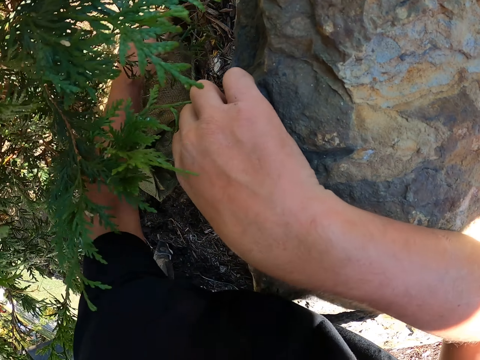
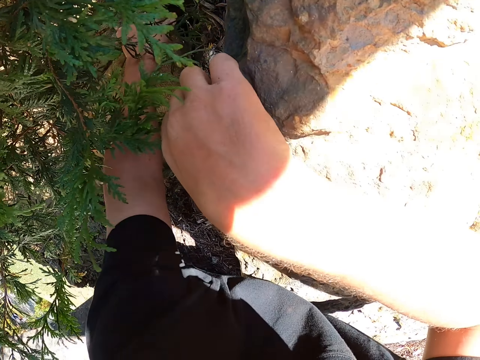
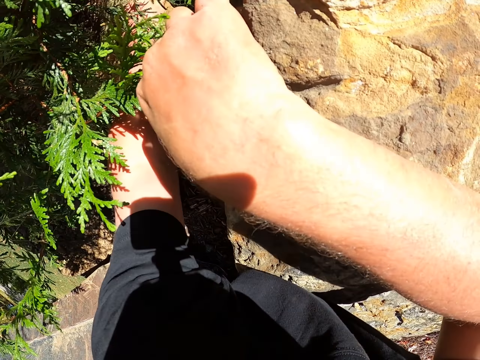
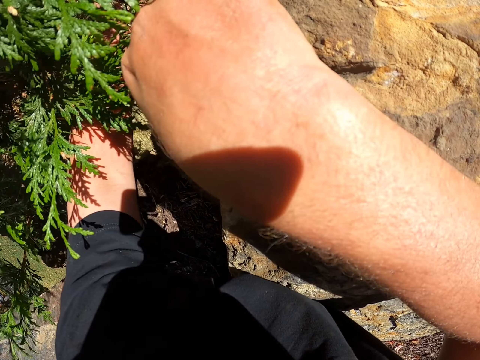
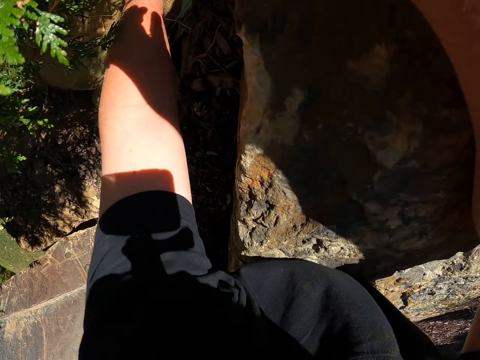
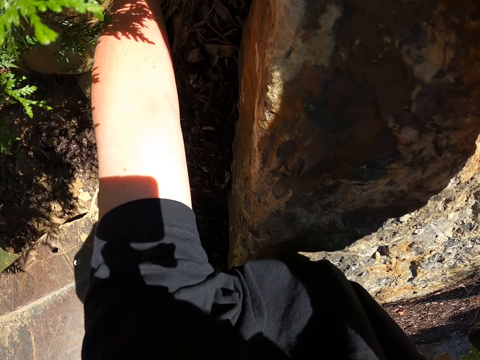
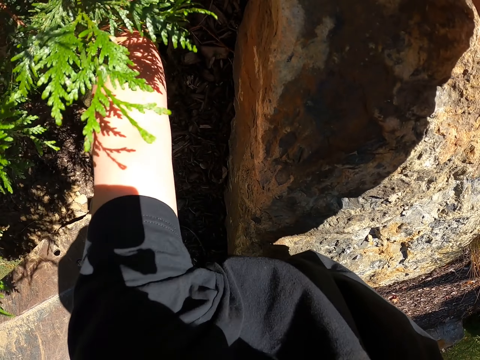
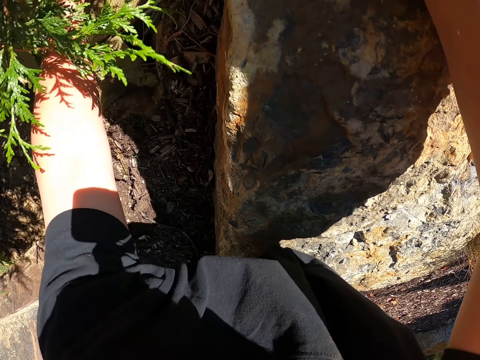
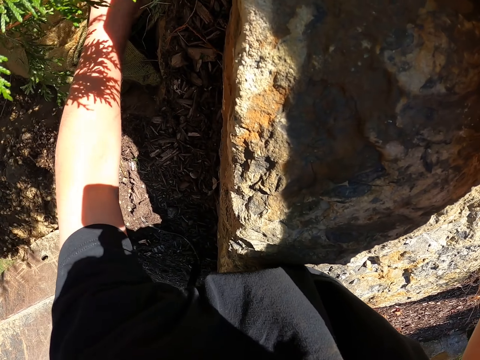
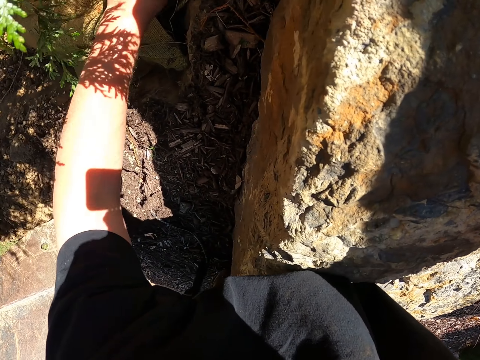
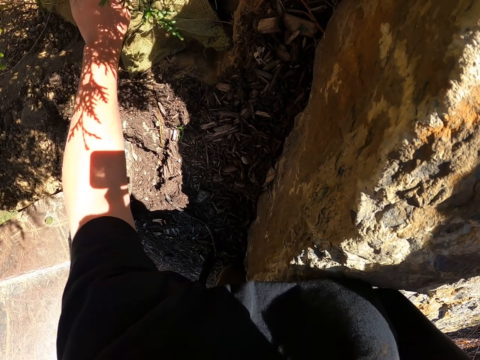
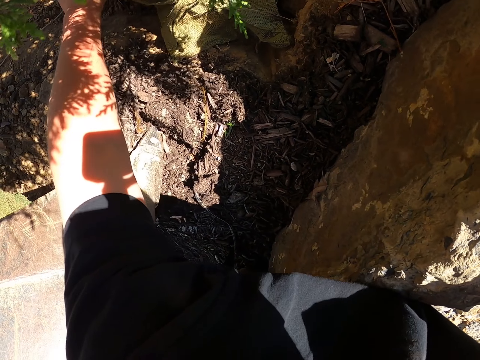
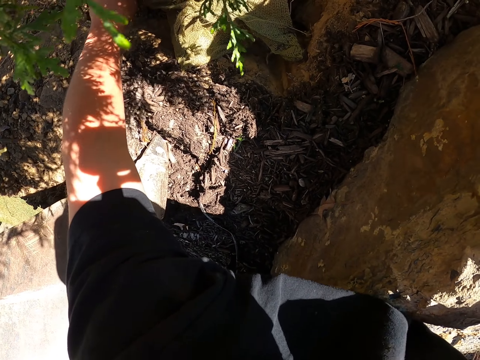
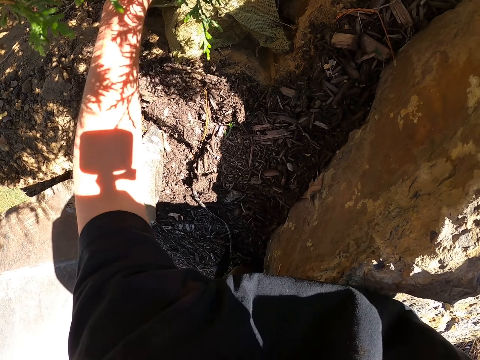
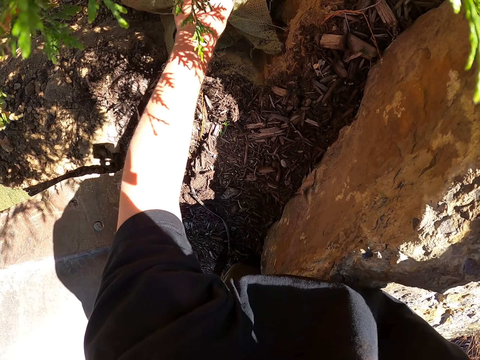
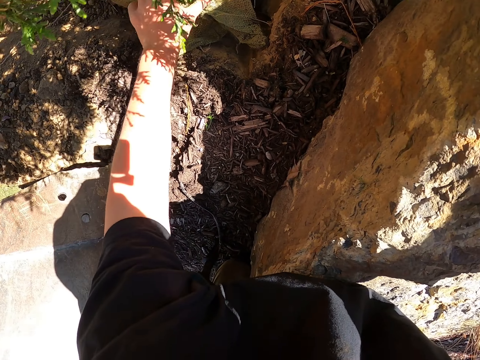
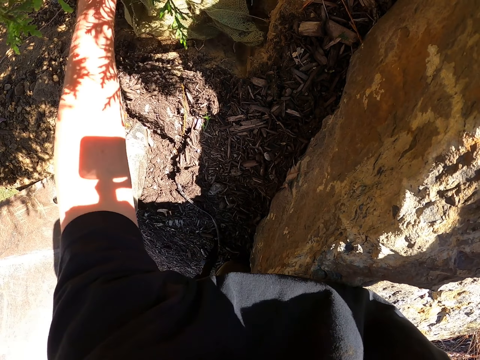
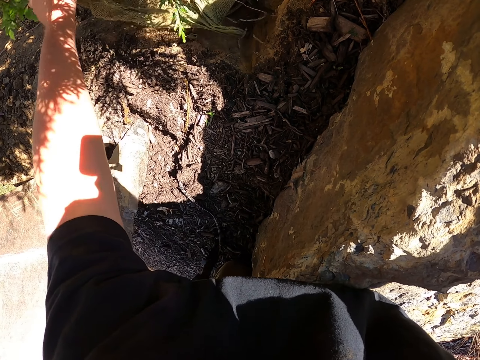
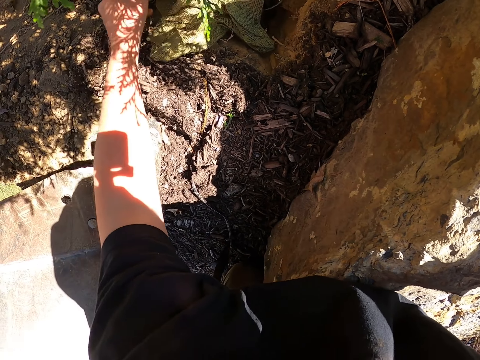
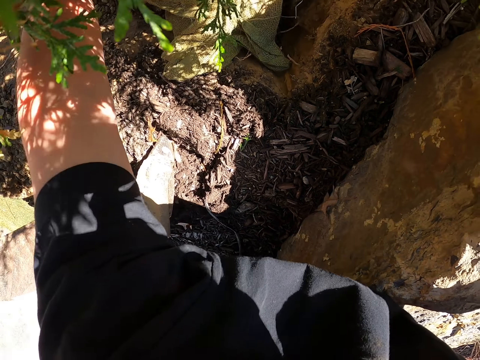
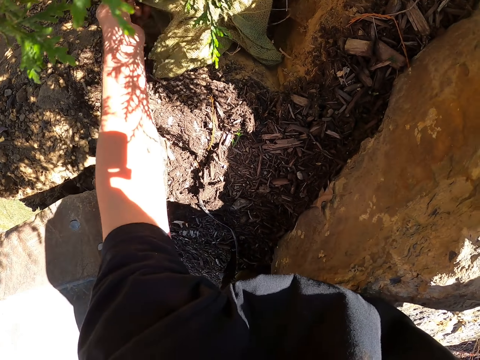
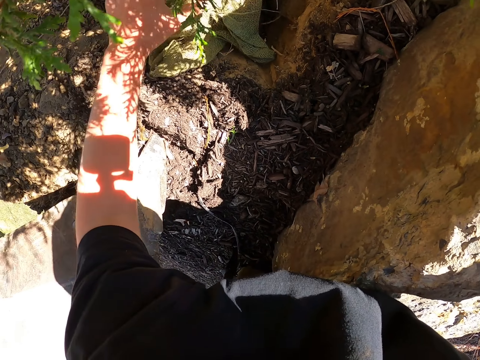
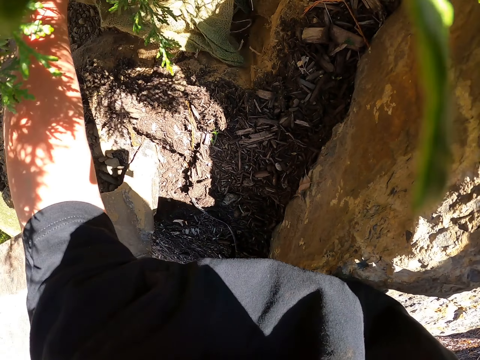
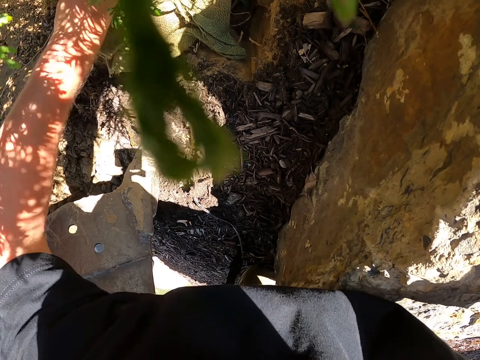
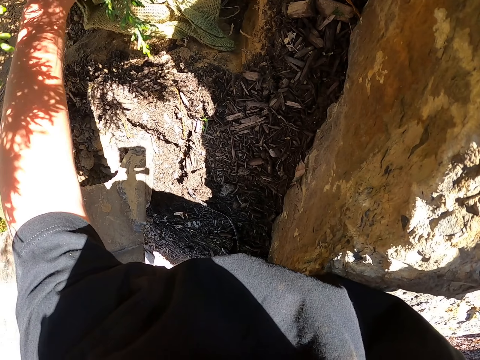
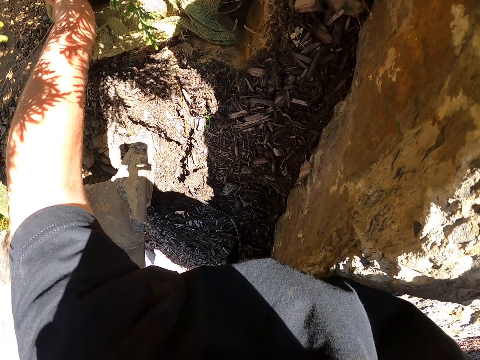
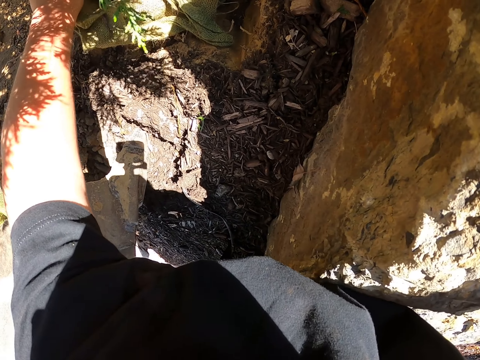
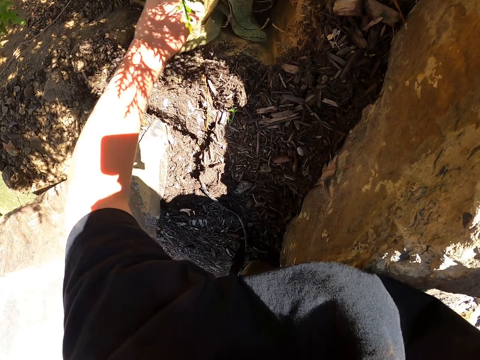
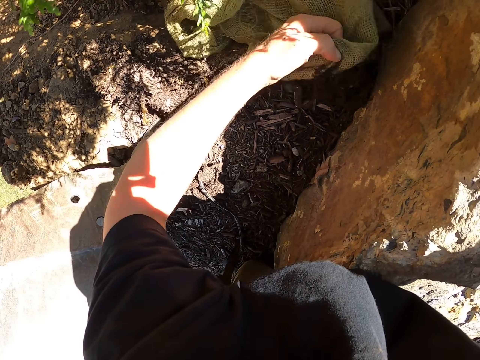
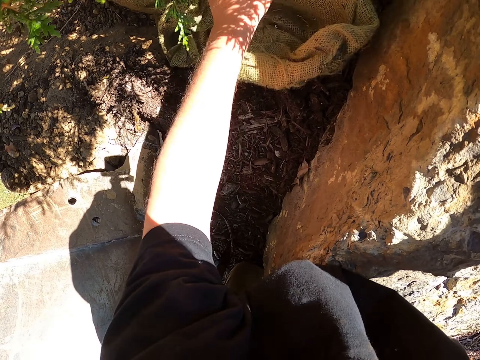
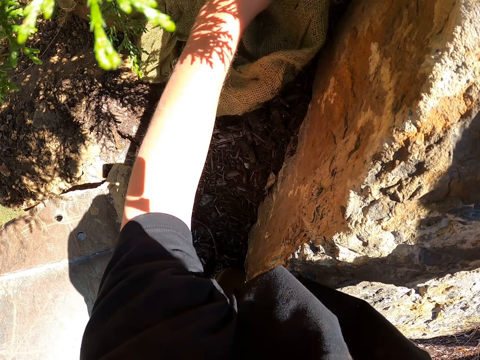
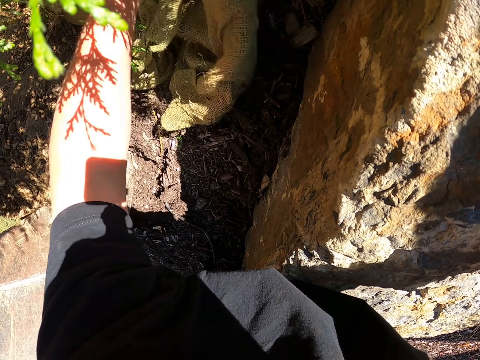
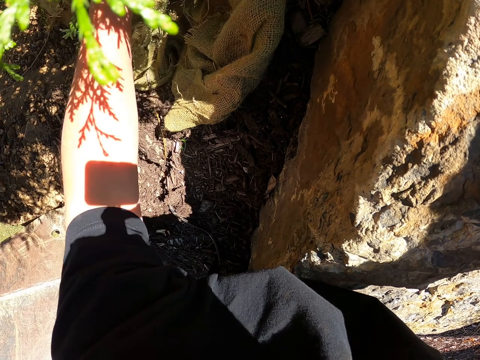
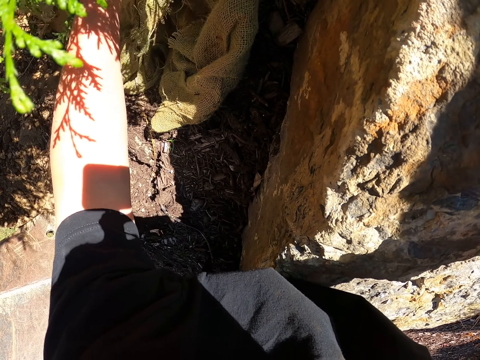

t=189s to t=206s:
The camera wearer ties the sack. They pull the sack on the tree. They remove the sack from the soil on the tree.

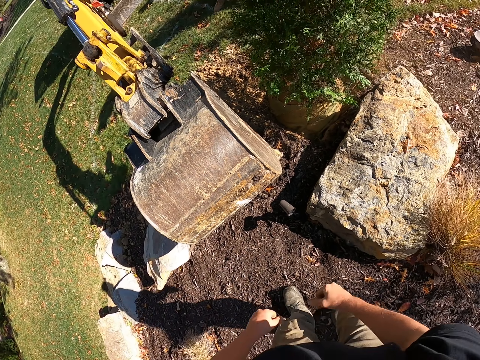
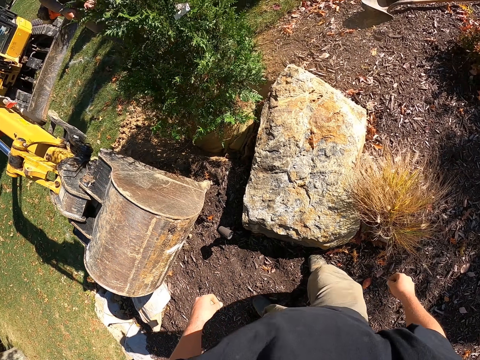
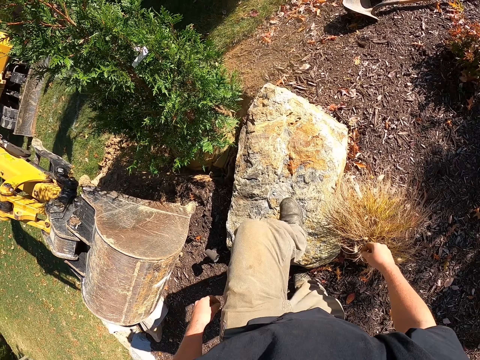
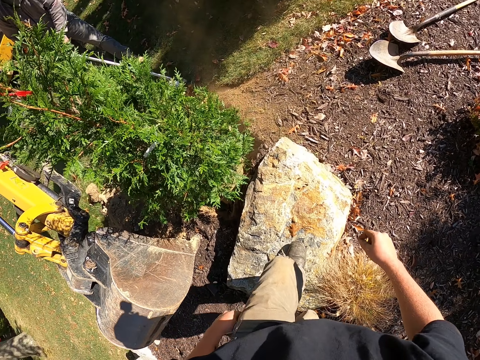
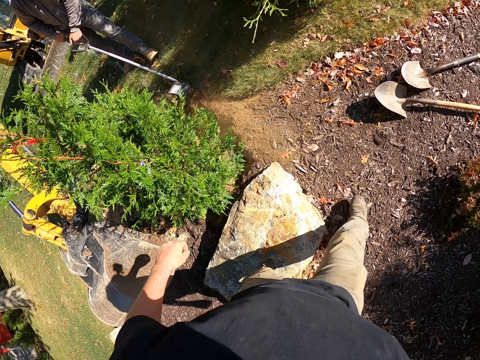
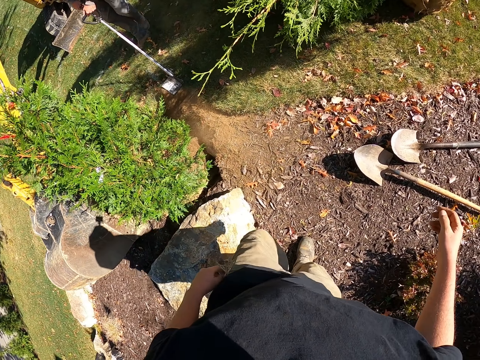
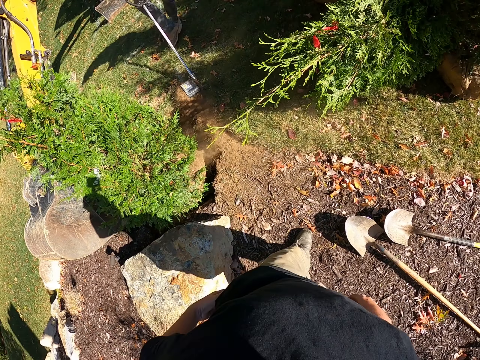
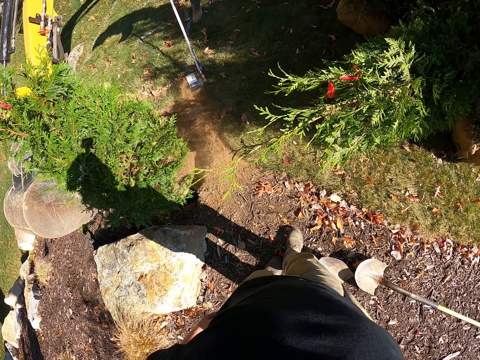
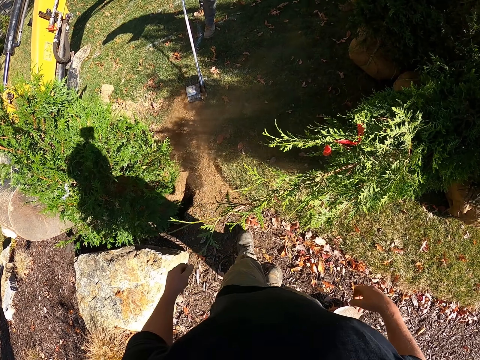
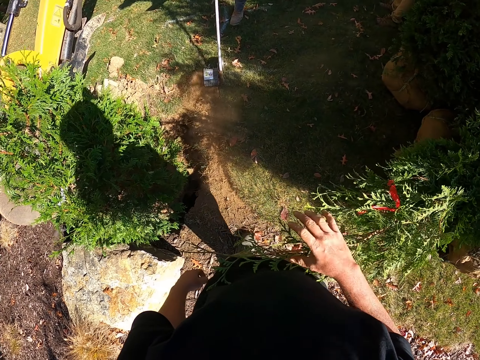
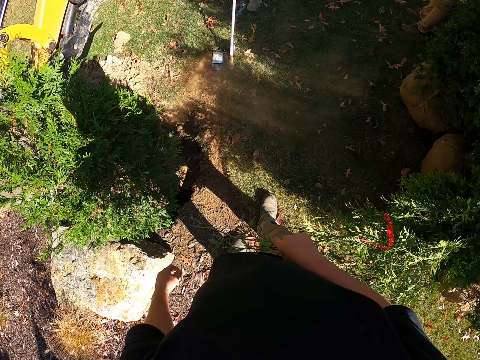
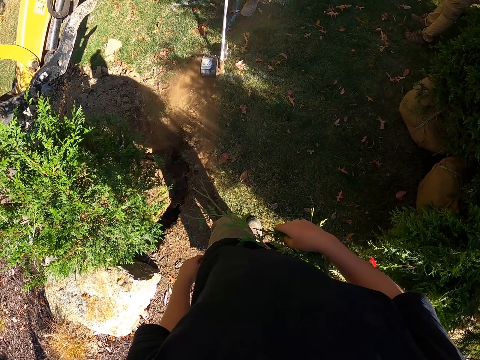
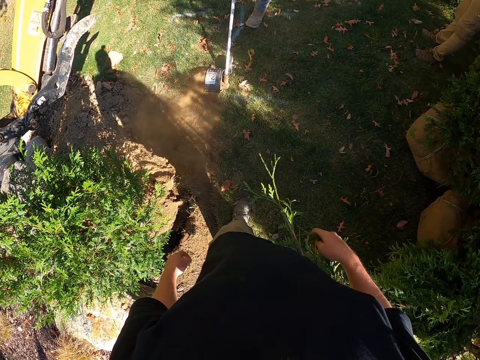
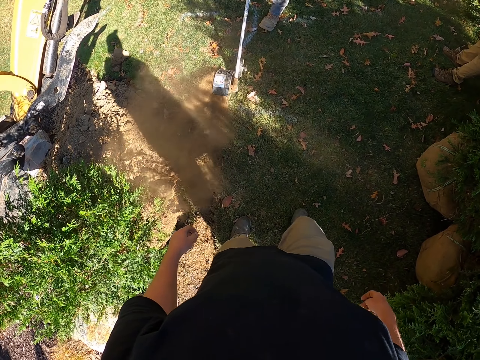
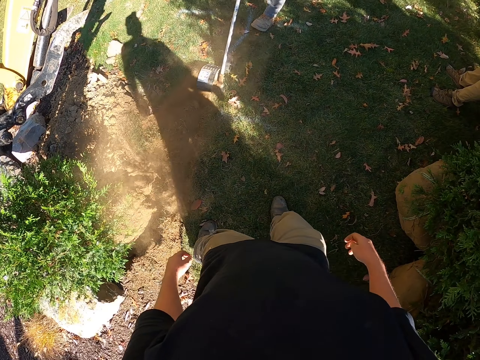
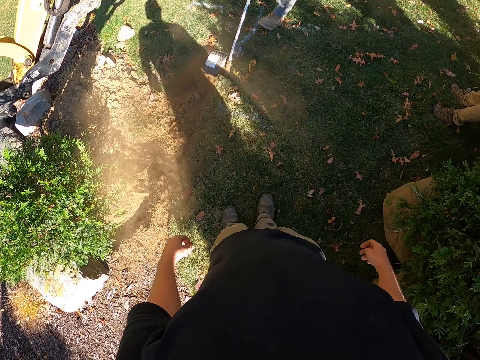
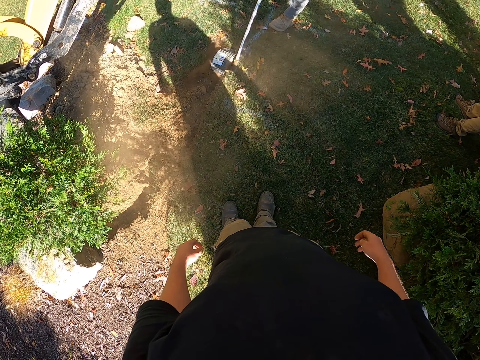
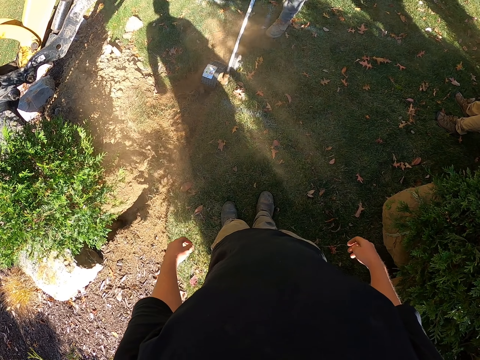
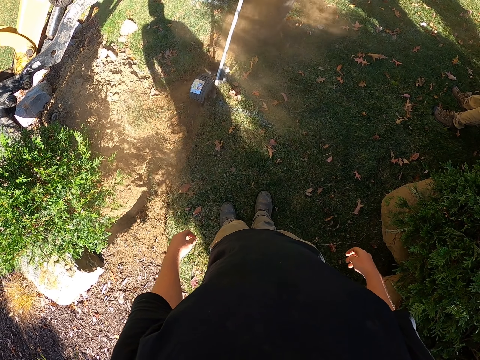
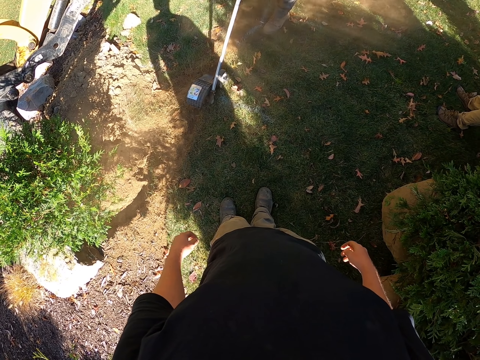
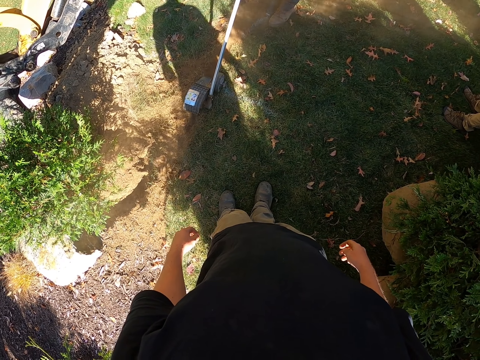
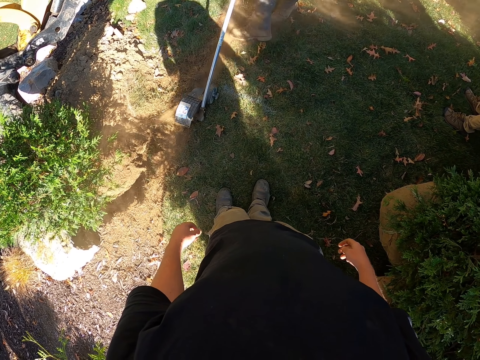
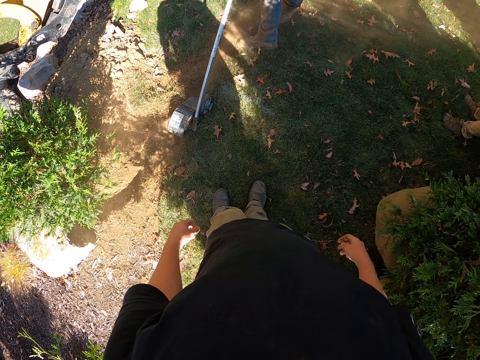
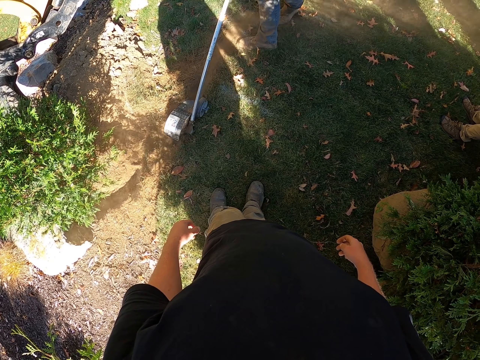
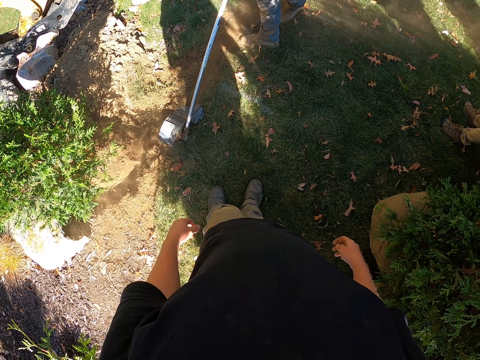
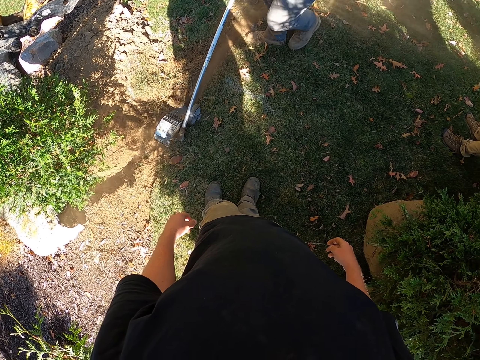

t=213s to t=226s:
The camera wearer removes the hand from the knee. They walk in the garden. A man uses the line making machine. The camera wearer holds the leaves of the tree and removes the hand from the leaves. They look around. They stand.
